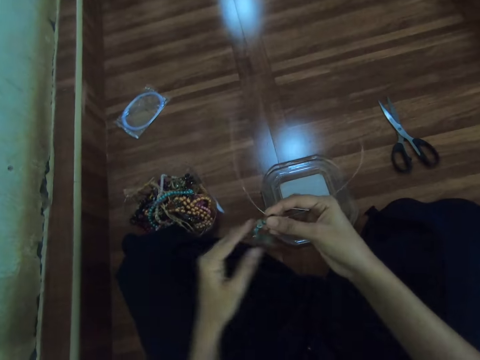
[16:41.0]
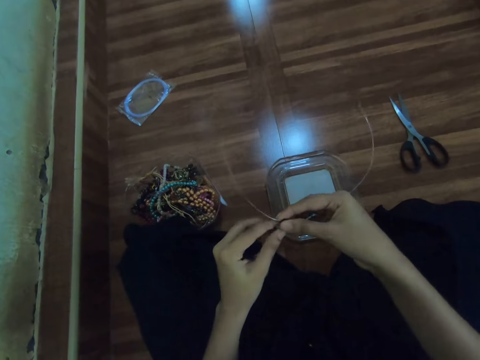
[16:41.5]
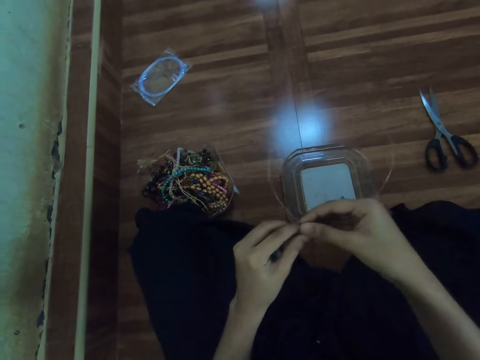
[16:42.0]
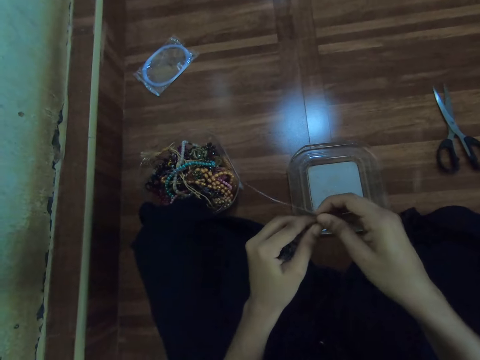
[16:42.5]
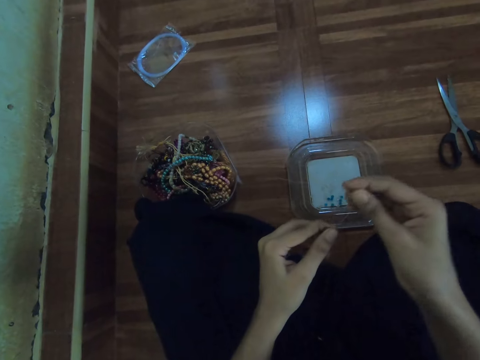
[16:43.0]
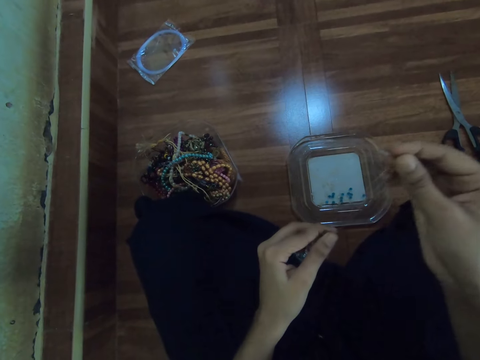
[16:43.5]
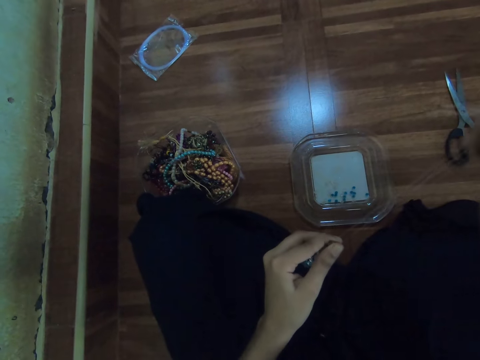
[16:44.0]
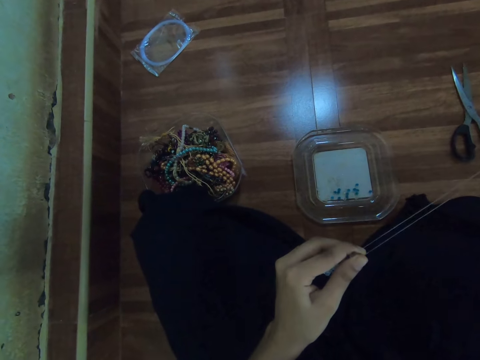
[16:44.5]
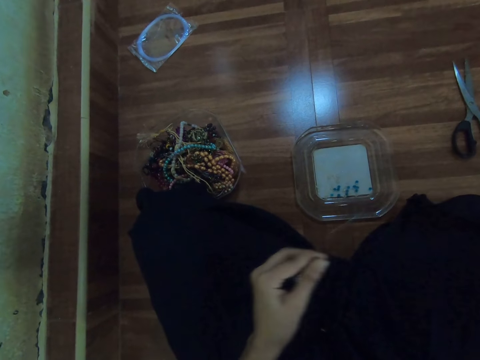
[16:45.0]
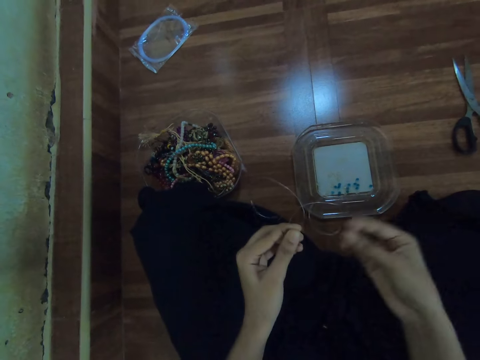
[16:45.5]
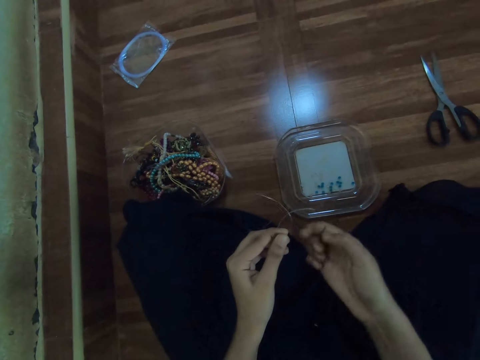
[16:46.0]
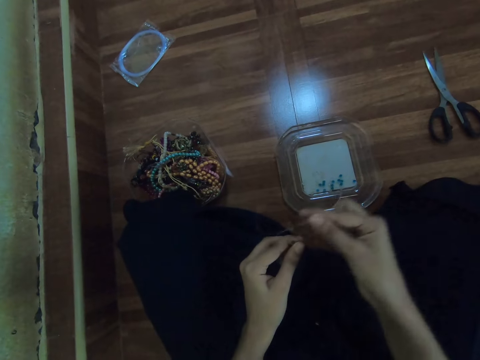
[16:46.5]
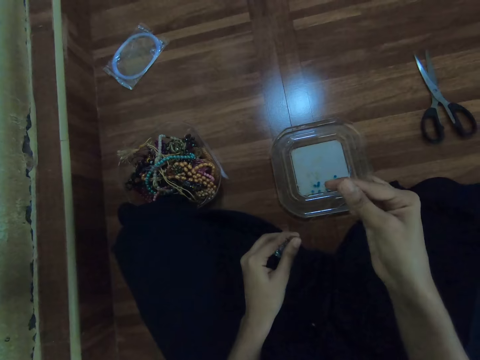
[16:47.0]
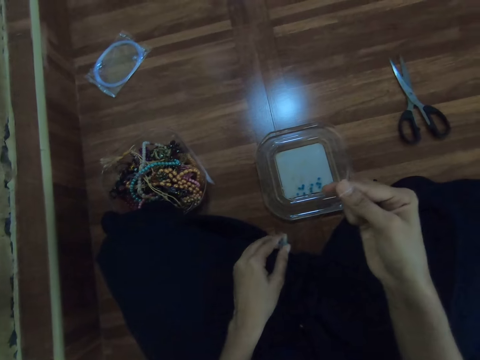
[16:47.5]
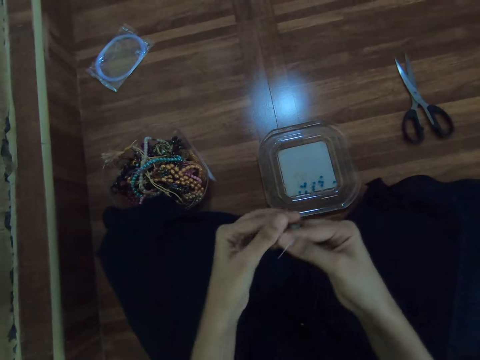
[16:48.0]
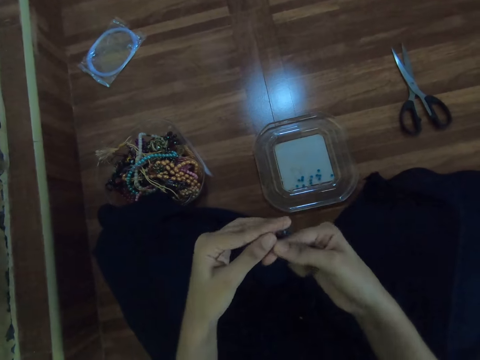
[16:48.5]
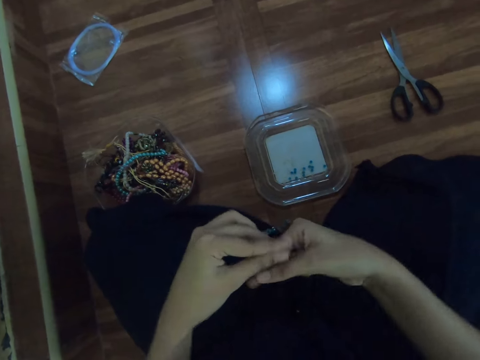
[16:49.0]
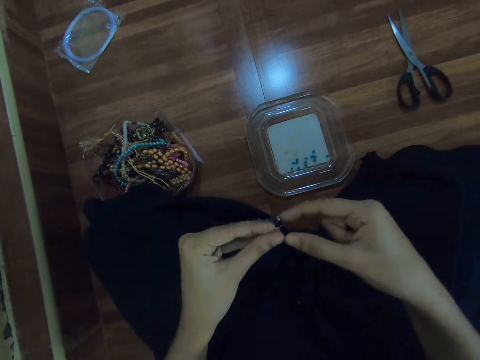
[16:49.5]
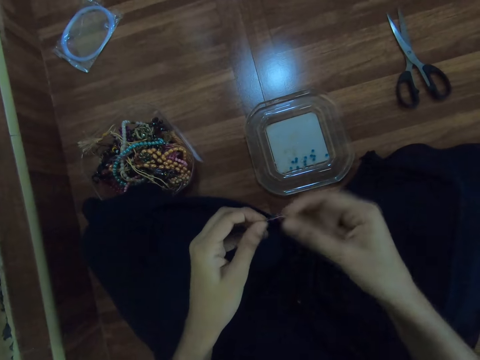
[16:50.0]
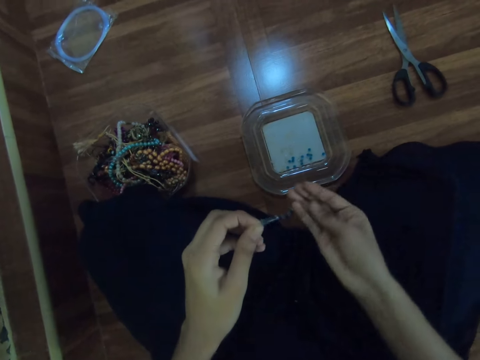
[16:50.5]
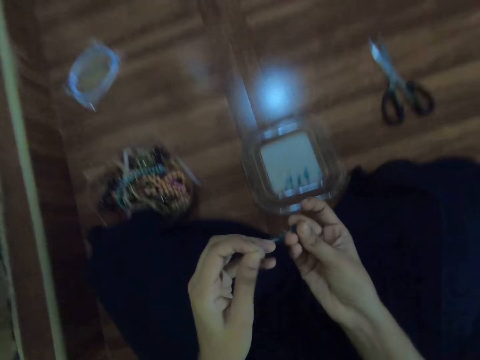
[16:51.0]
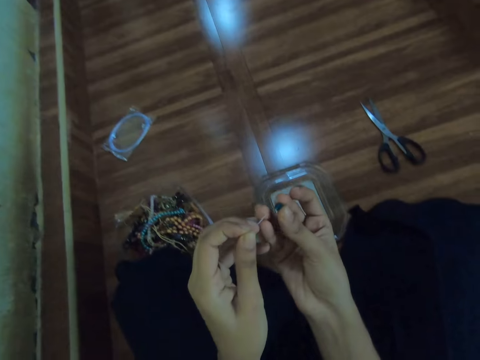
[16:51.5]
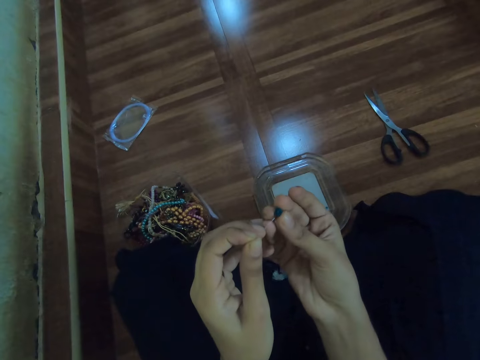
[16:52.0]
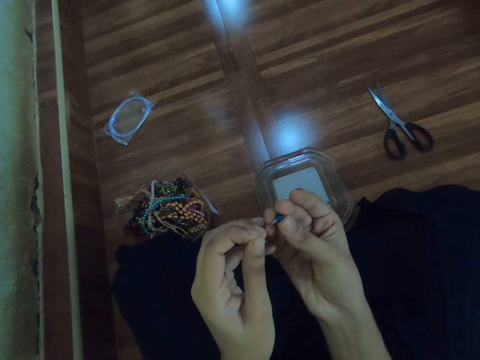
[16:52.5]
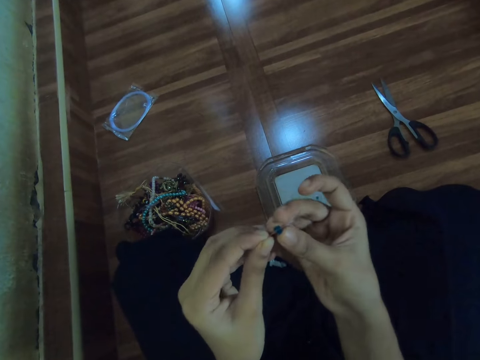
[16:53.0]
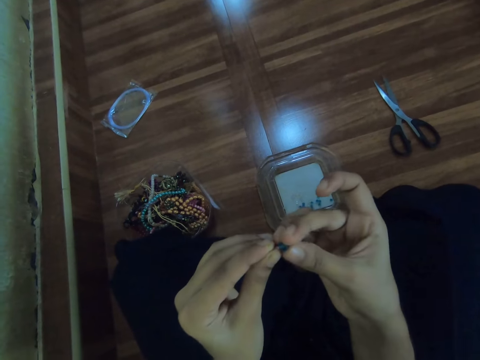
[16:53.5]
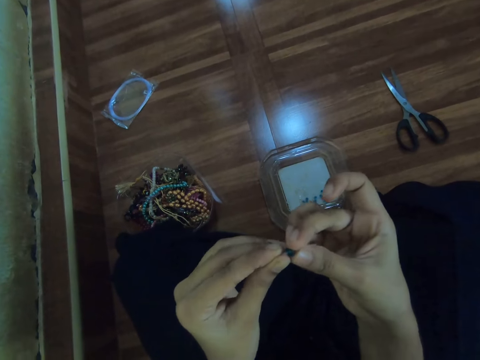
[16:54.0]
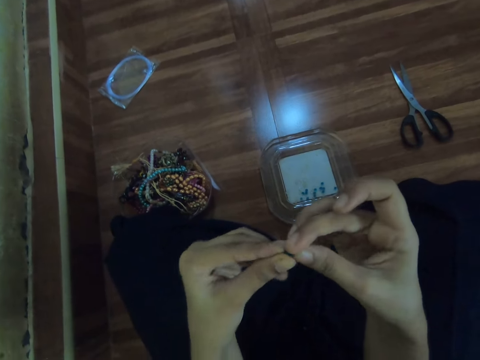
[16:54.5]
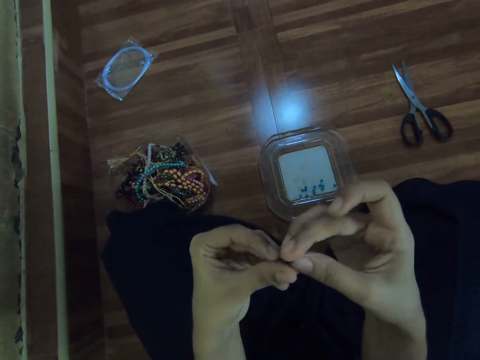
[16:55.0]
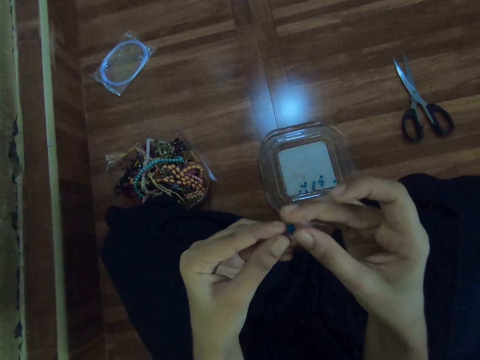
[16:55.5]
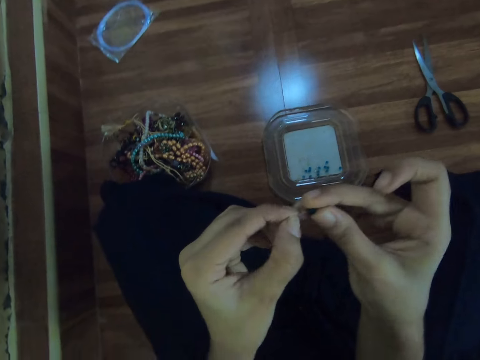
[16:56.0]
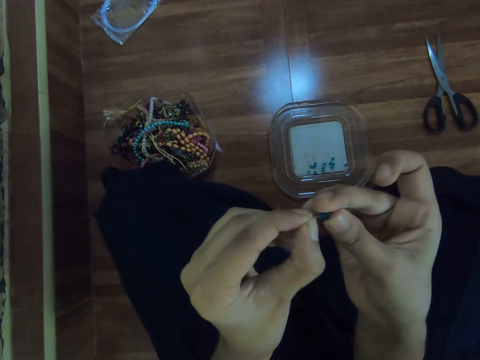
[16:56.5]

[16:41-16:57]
The camera wearer removes a bead from the fishing line with her right hand. She straightens the fishing line with both hands. She inserts the fishing line into the bead with her left hand.

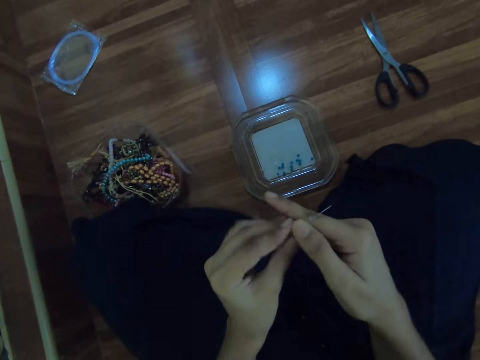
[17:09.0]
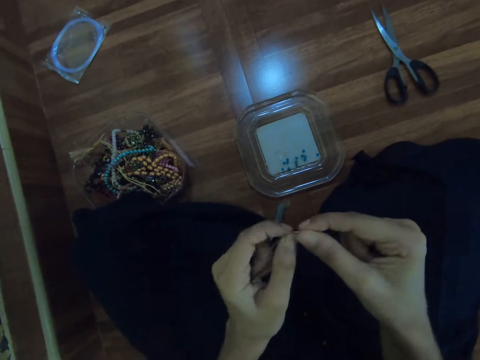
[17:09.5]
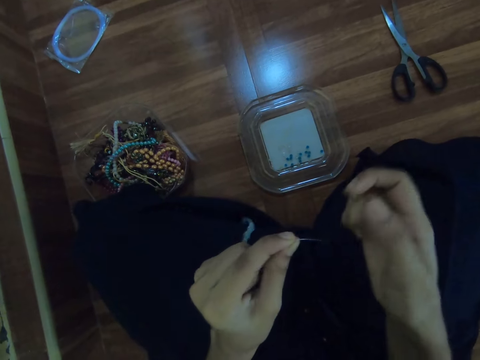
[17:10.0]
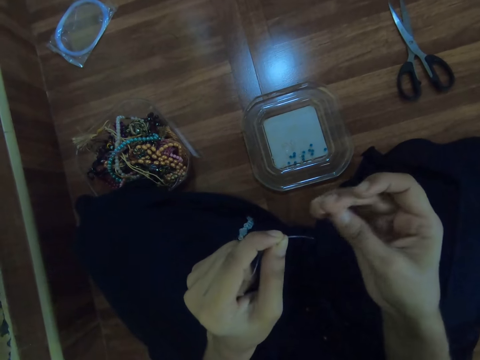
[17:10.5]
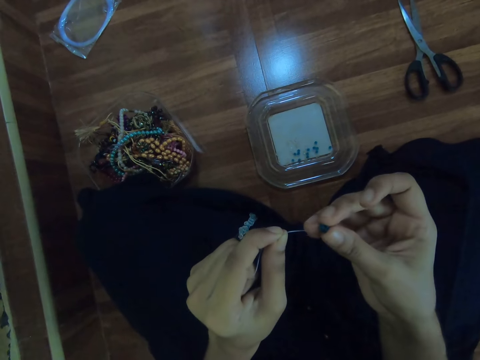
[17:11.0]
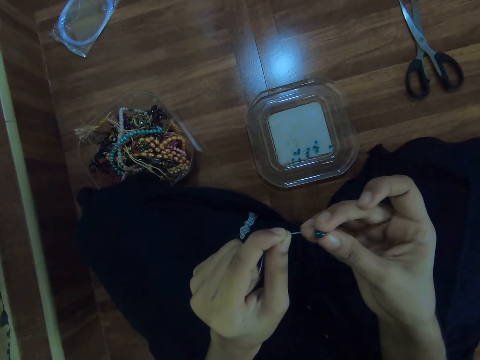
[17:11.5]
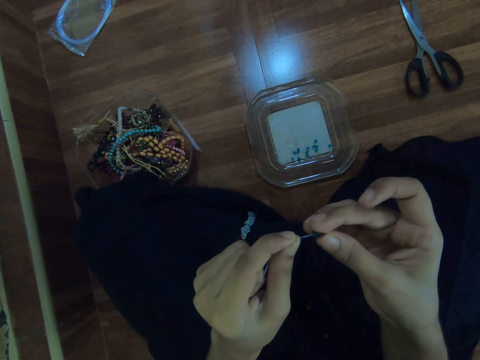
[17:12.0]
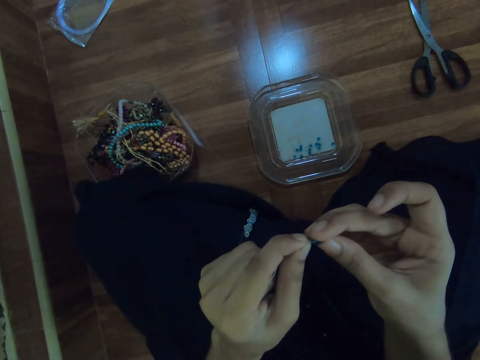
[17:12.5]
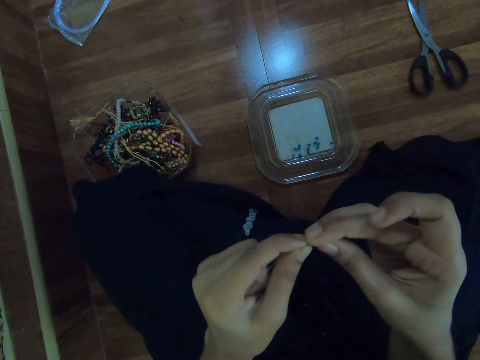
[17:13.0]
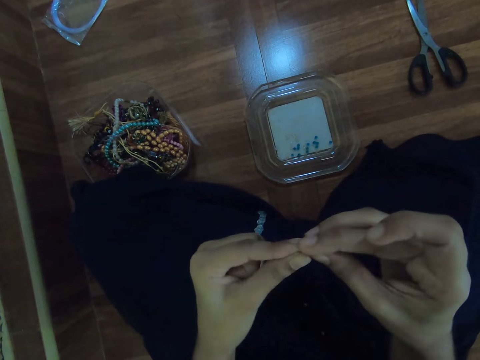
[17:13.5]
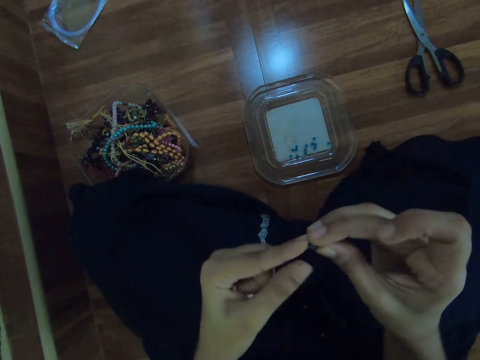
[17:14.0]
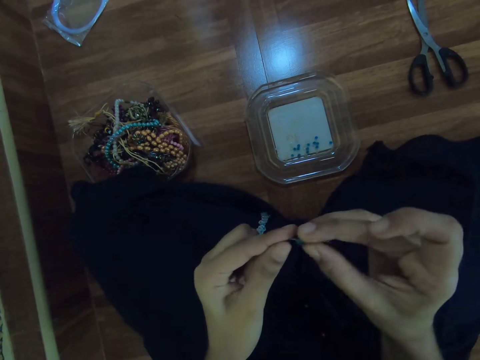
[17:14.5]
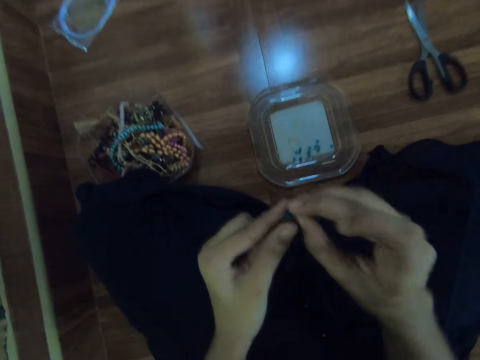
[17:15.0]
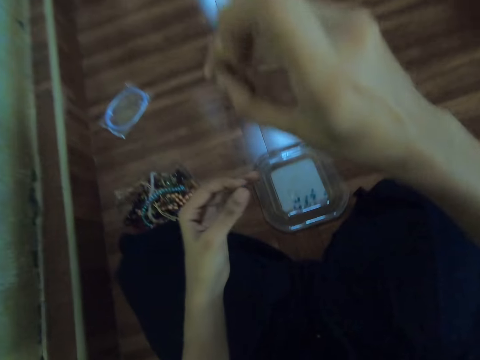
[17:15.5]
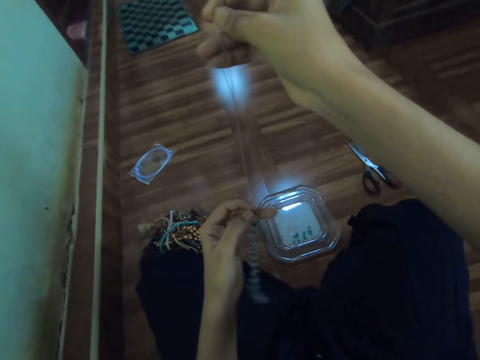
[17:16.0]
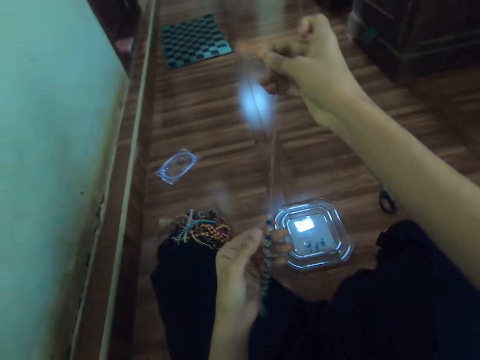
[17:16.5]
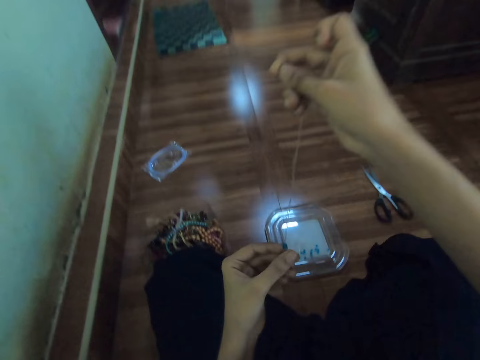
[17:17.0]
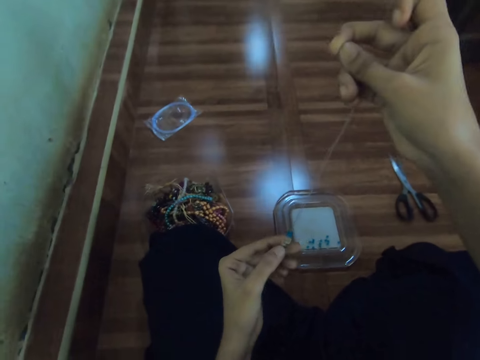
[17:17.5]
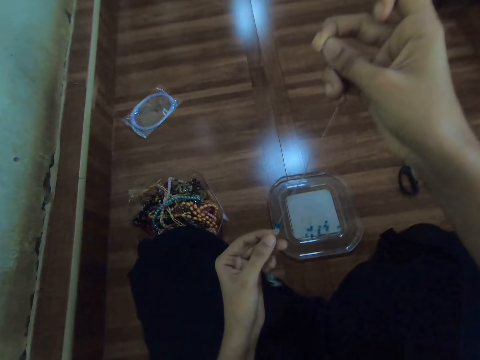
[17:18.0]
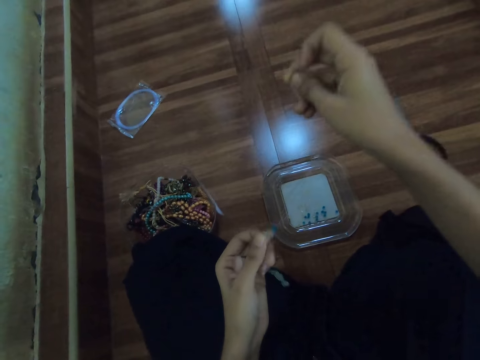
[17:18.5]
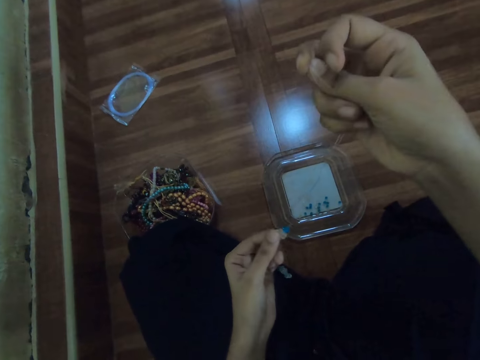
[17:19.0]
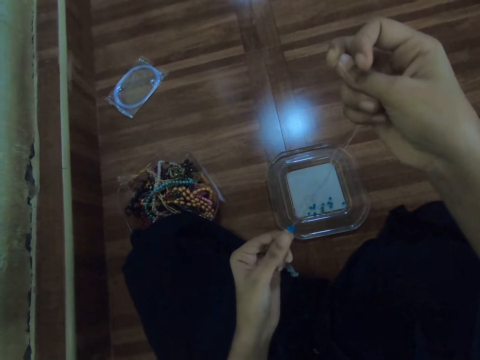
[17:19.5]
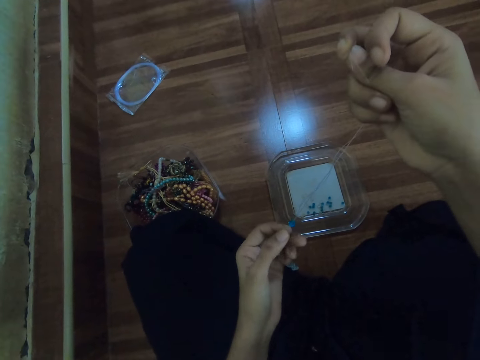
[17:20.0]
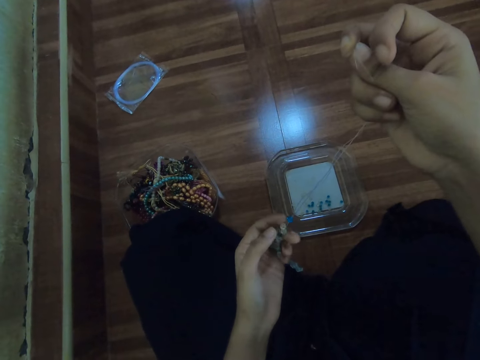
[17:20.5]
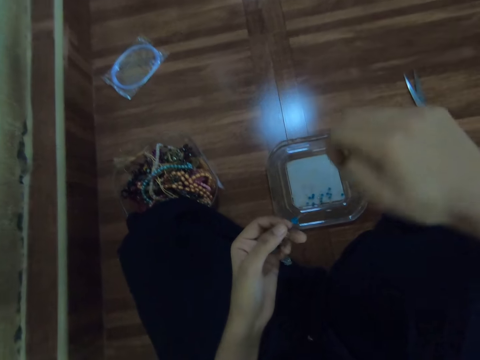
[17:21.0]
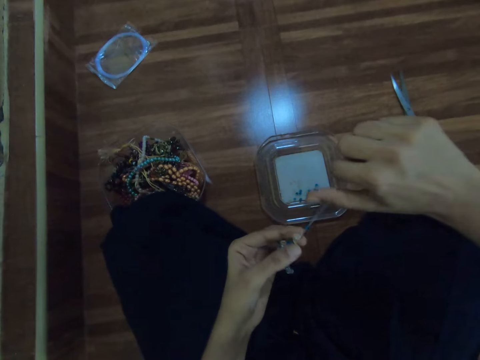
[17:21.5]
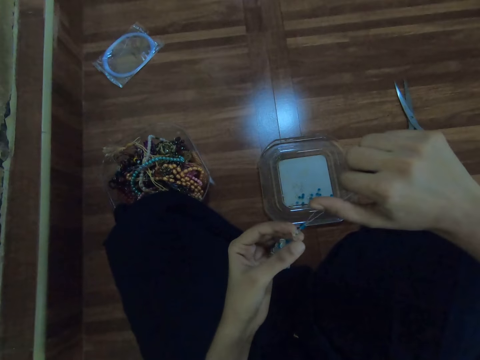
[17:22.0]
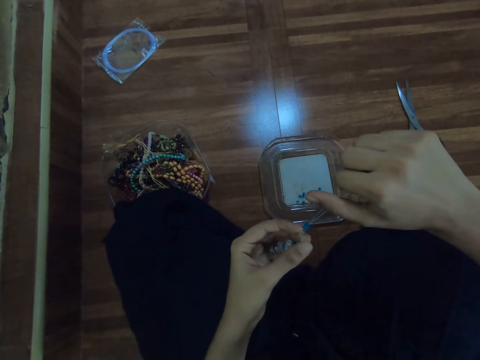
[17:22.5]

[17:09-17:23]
The camera wearer inserts the fishing line into the bead with her left hand. She pulls the fishing line with her right hand. She sets the beads in the fishing line with both hands.
